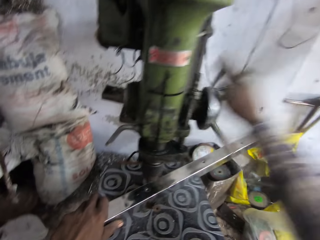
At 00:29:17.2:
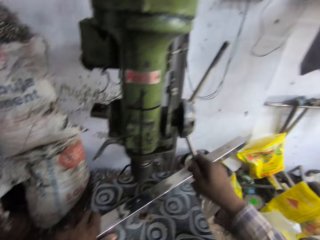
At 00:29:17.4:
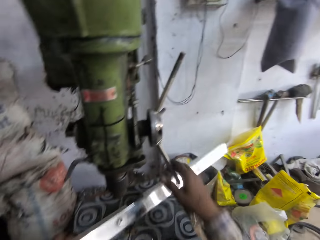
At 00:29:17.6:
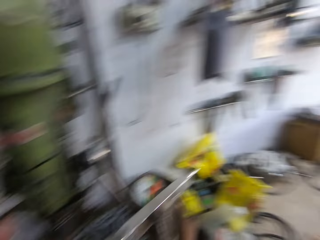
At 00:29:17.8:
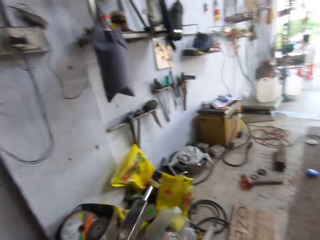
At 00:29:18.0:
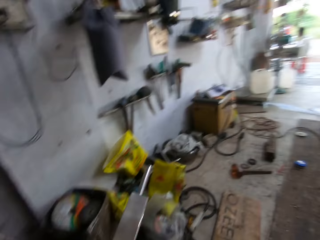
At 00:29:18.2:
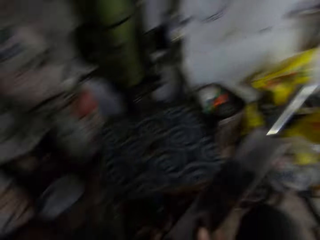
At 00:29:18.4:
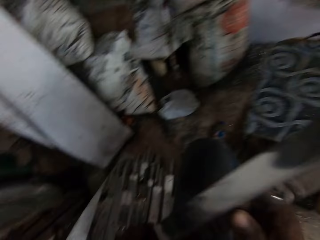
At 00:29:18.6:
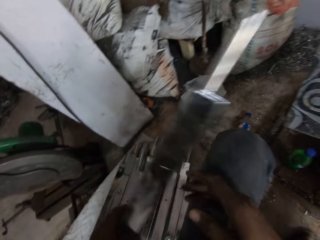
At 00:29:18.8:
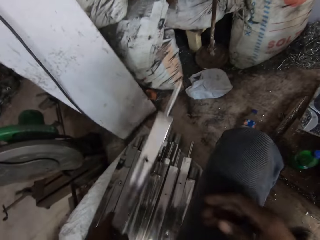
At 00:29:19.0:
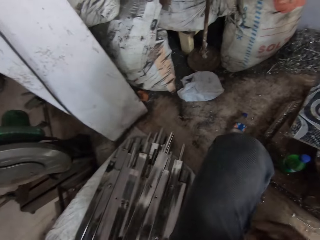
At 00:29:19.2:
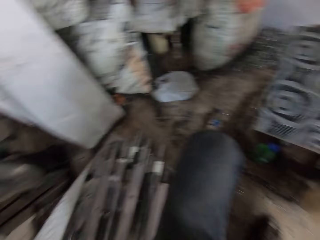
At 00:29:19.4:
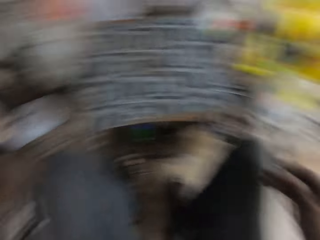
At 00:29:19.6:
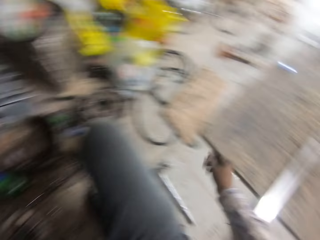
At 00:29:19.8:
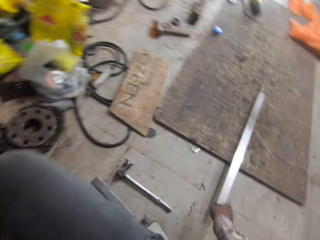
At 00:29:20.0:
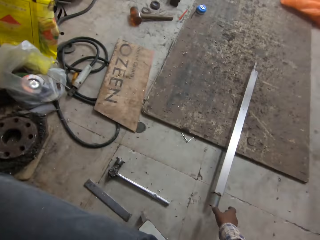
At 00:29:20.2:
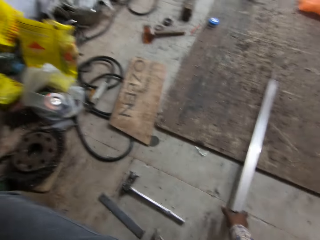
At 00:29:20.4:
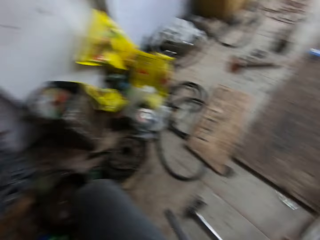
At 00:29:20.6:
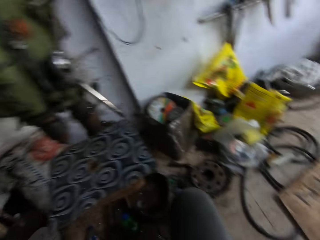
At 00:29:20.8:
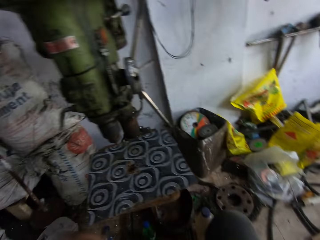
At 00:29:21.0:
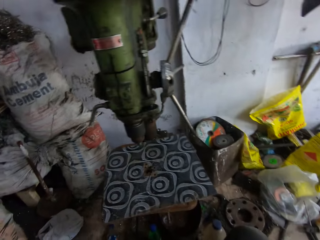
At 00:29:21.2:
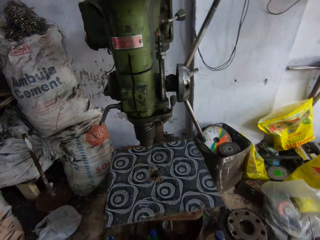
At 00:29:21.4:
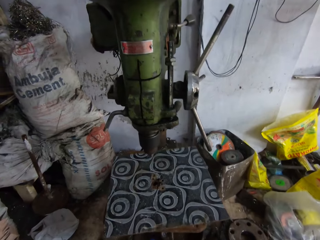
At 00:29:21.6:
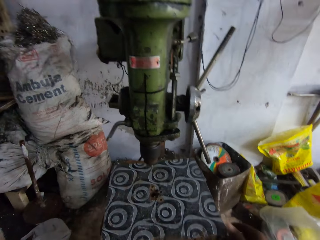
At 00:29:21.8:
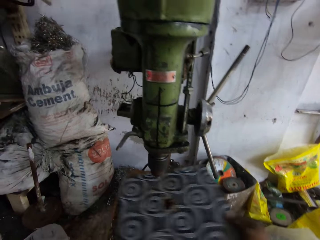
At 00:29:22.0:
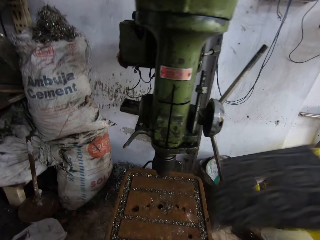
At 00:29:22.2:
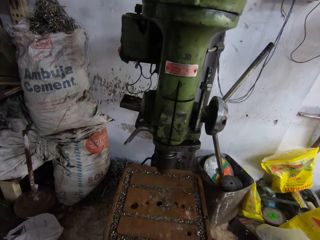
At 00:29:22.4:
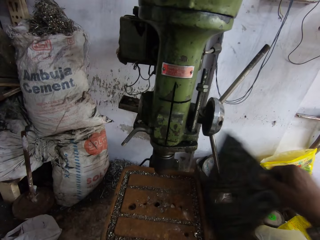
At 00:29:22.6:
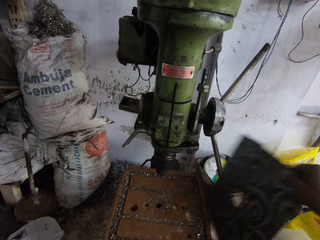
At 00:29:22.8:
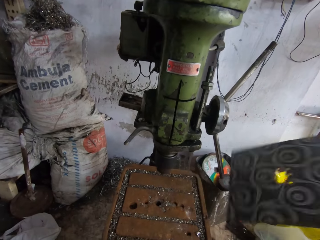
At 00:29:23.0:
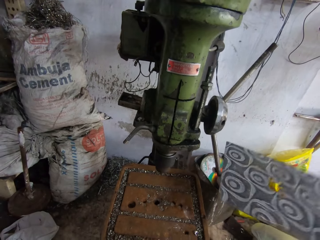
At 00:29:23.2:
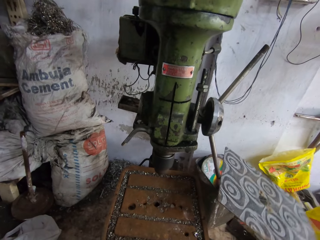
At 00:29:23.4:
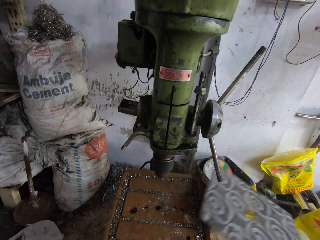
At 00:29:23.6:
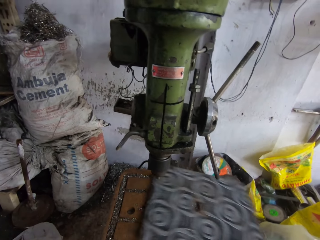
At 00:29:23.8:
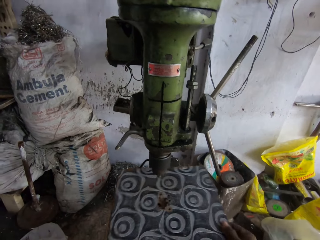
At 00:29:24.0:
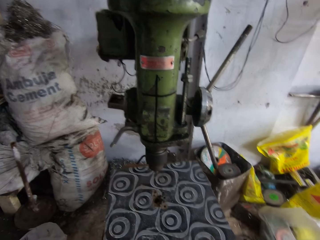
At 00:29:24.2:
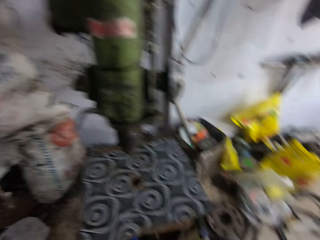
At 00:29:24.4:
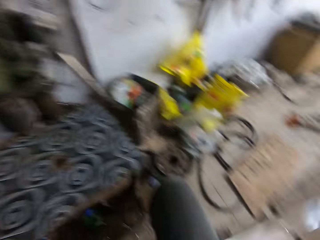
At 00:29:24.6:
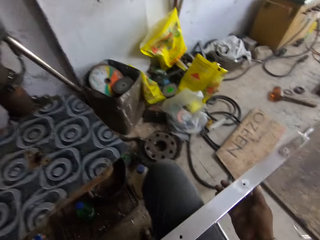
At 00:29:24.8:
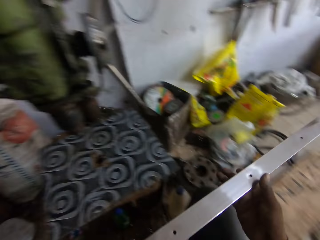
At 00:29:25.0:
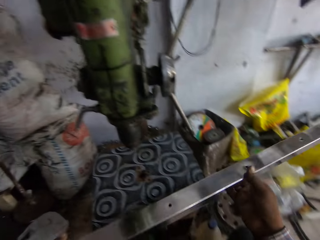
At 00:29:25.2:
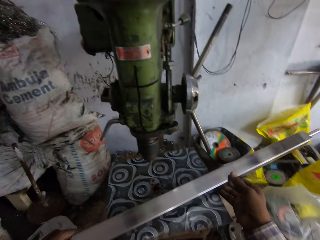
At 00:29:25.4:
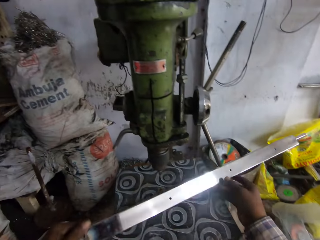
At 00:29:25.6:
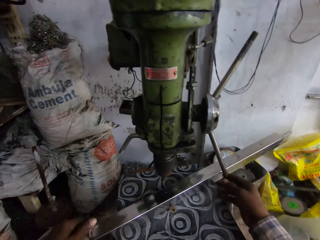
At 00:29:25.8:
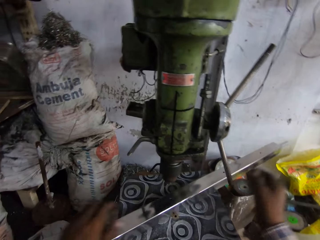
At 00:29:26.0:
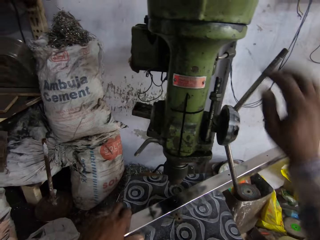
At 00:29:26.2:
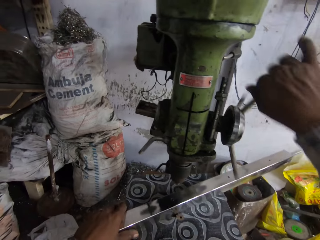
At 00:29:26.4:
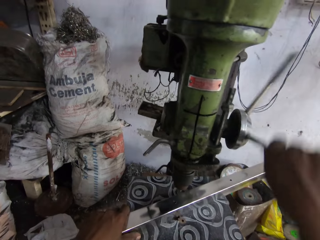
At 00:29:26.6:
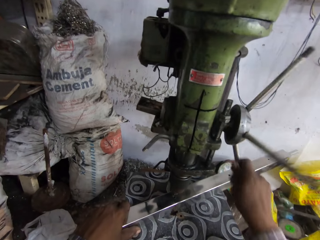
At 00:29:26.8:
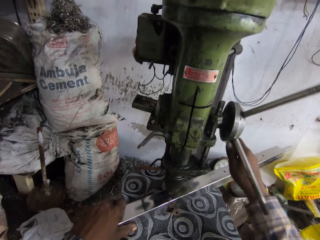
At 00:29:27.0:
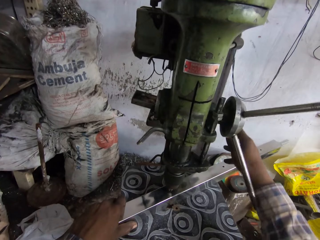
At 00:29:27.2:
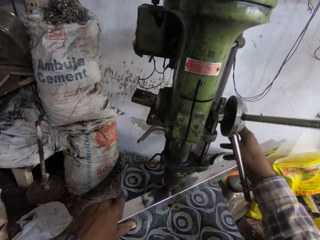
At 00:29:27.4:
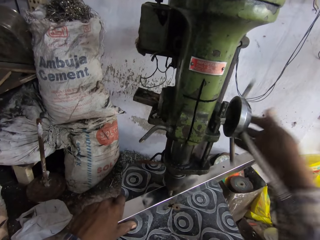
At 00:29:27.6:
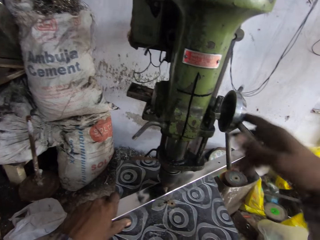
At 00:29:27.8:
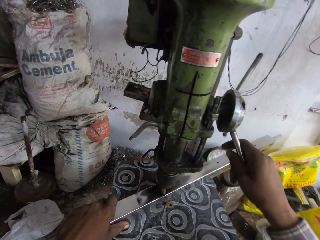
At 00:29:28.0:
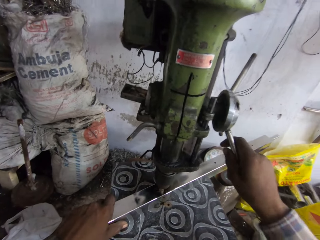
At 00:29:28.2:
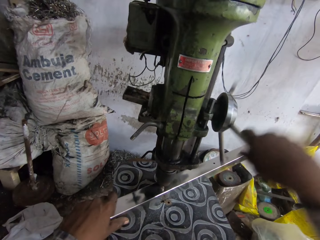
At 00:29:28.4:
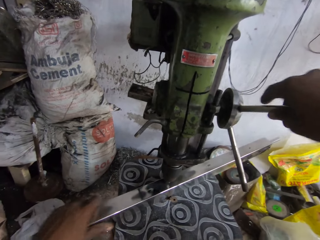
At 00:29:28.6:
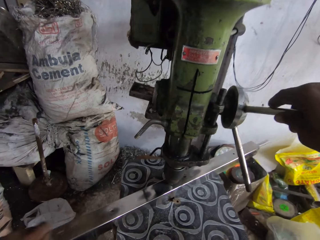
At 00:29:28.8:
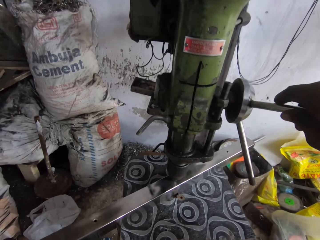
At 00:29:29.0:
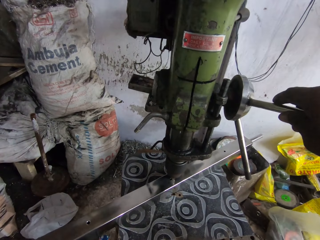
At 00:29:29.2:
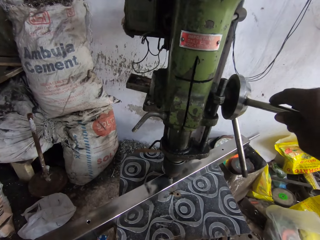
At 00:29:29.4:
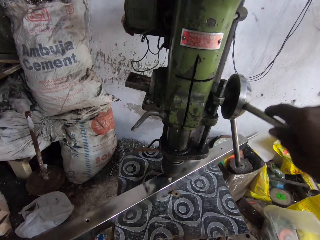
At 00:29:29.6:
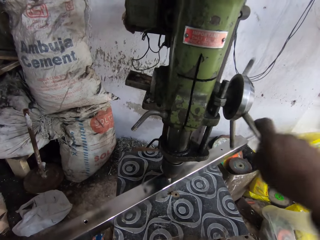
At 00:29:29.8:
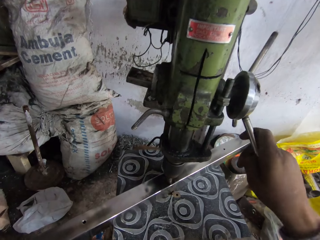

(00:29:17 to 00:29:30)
The camera wearer picks the metal rod from the table with both hands. He drops the metal rod on the floor with his left hand. He picks the metal rod from the floor with his right hand. He removes the table top with his right hand. He hits the table top on the drill press with his right hand. He drops the table top on the table with his right hand. He places the metal on the table with both hands. He turns the quill feed on the drill press that drills the rod with his right hand. He moves the metal rod across the table with his left hand.

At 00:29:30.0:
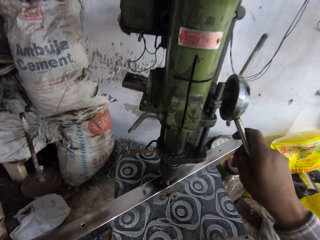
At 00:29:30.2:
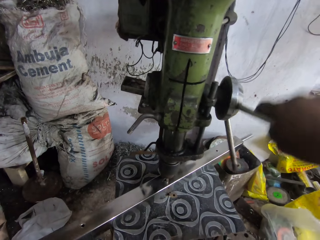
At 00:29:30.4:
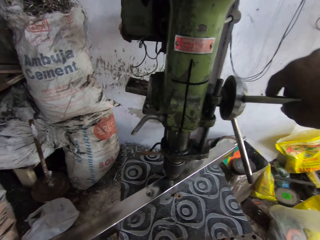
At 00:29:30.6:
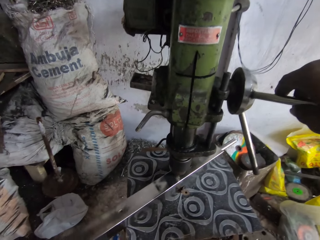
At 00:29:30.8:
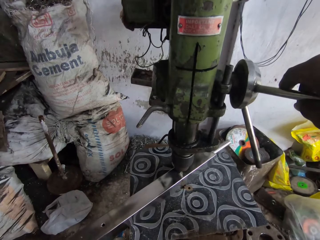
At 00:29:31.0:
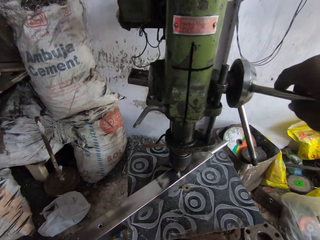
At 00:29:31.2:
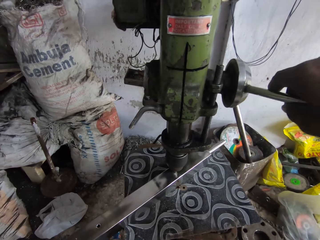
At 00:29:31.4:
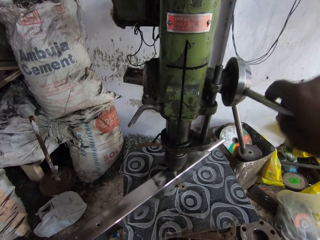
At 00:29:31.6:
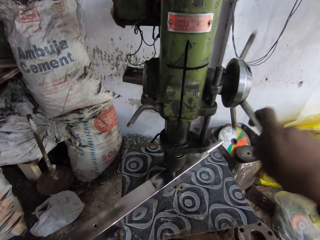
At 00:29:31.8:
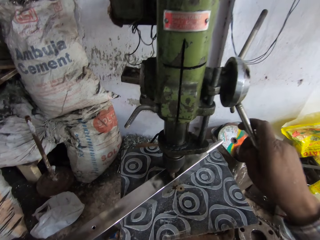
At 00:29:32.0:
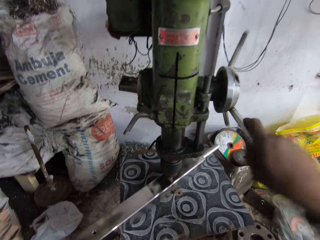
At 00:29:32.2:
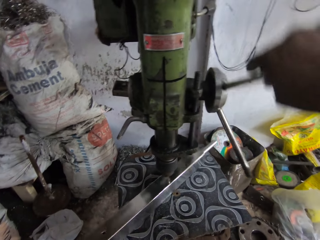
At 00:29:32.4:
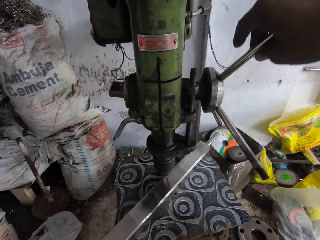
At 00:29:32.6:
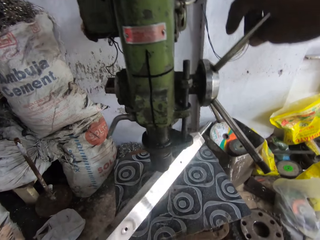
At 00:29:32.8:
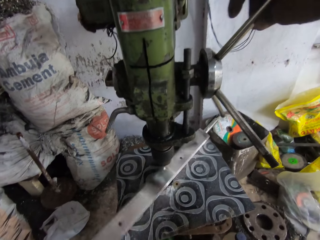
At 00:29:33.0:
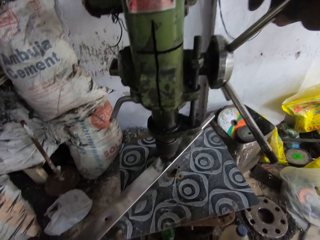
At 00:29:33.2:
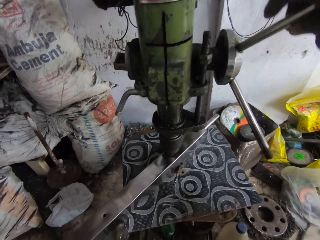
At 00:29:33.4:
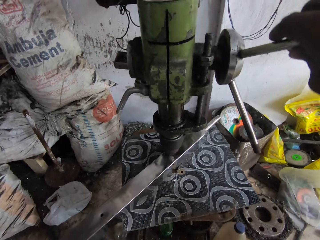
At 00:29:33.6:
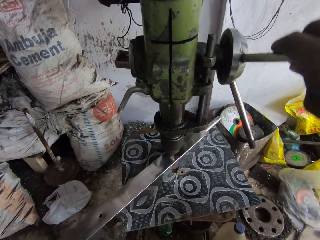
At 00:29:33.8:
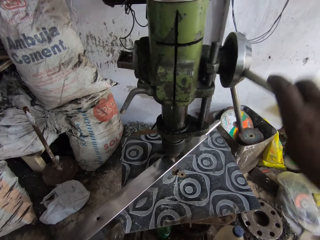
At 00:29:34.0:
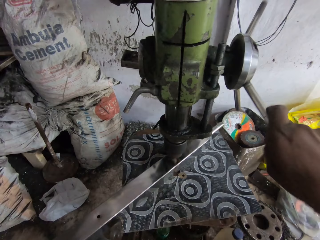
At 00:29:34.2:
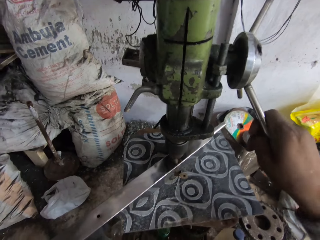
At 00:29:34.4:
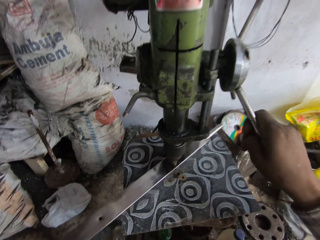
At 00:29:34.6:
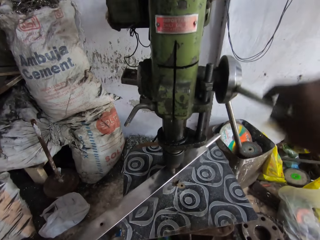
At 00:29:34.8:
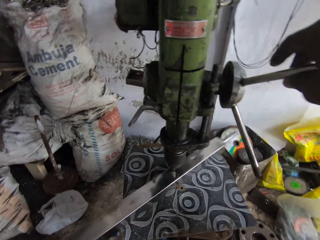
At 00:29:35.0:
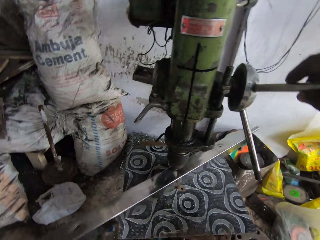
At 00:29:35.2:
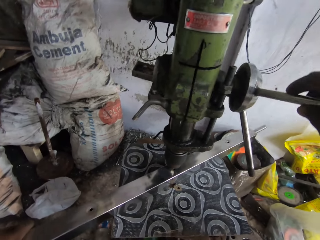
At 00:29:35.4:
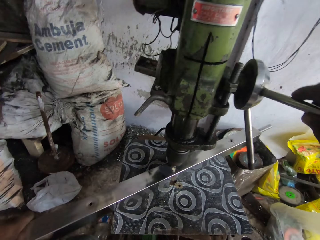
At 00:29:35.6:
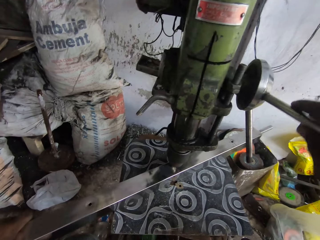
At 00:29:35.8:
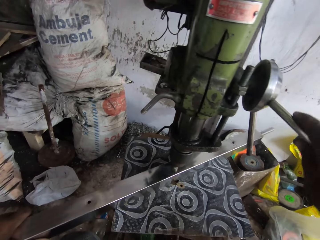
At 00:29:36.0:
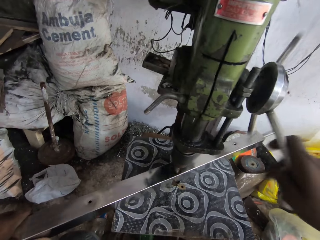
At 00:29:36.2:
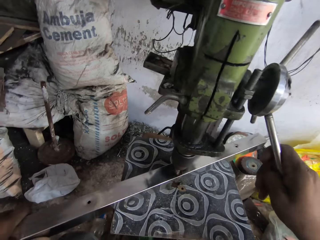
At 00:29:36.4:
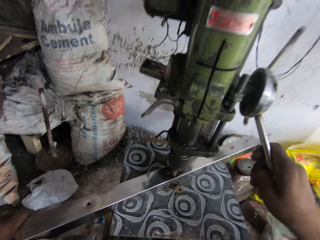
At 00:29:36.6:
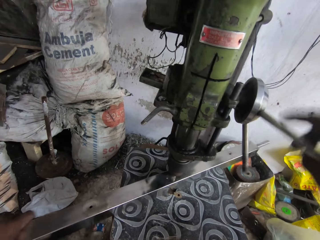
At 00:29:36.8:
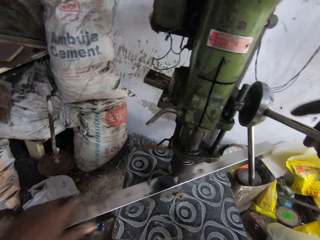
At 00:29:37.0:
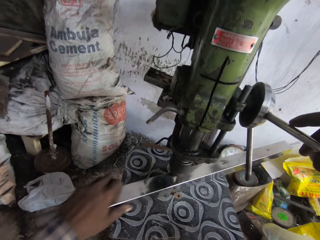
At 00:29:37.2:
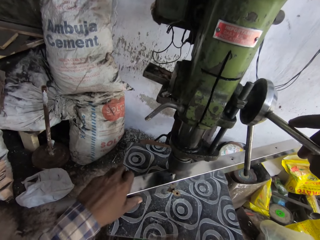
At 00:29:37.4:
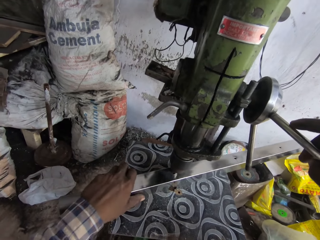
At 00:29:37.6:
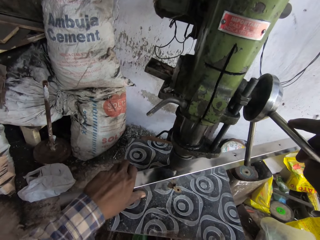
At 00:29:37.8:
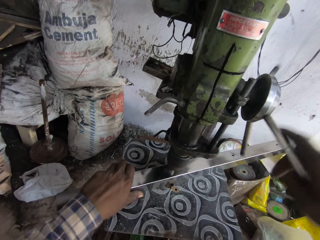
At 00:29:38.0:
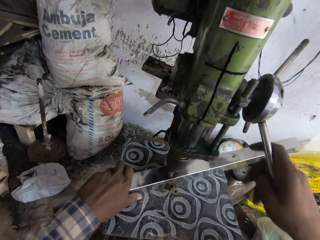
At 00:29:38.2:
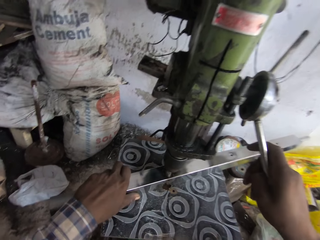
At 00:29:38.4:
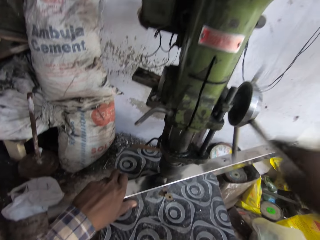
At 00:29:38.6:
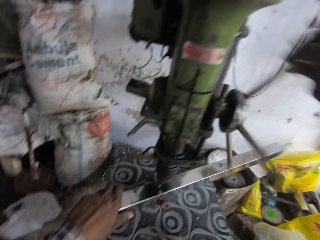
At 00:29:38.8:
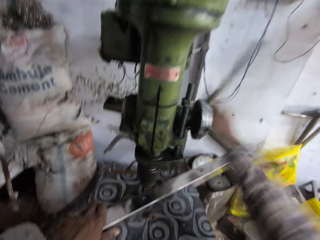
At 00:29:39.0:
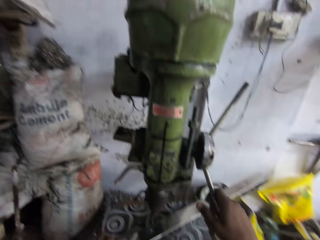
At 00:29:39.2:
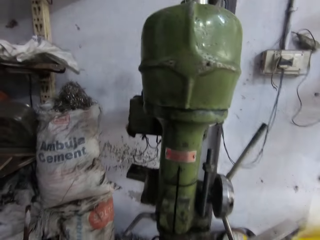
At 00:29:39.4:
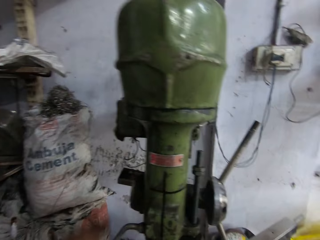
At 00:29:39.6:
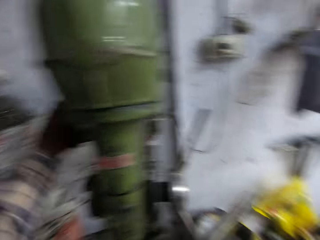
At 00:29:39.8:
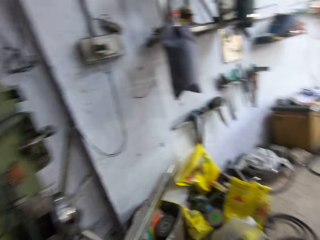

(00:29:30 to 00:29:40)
The camera wearer turns the quill feed on the drill press that drills the rod with his right hand. He moves the metal rod across the table with his left hand. He turns the quill feed on the drill press that drills the rod with his right hand. He flips the metal rod with his left hand. He turns the quill feed on the drill press that drills the rod with his right hand. He moves the metal rod across the table with his left hand. He turns the quill feed on the drill press that drills the rod with his right hand. He moves the metal rod across the table with his left hand. He turns the quill feed on the drill press that drills the rod with his right hand.
